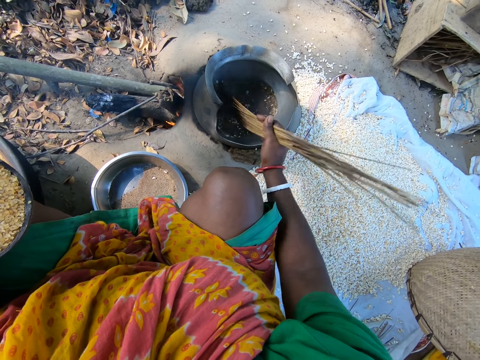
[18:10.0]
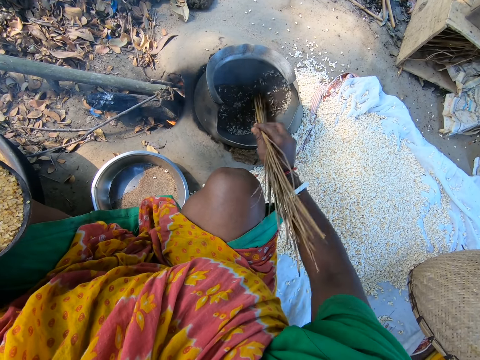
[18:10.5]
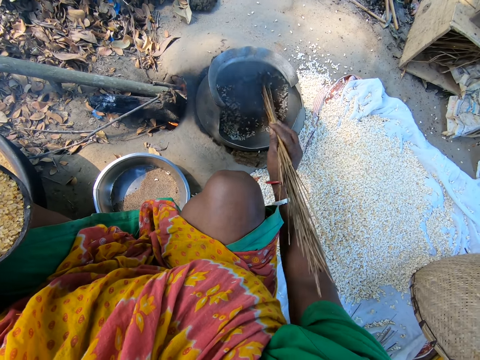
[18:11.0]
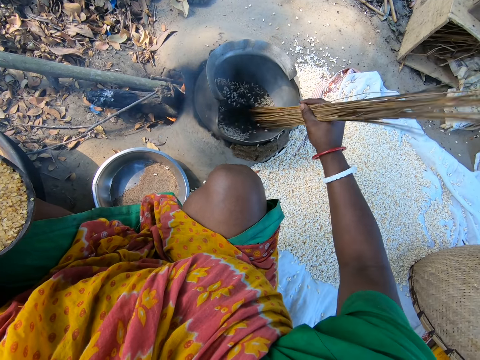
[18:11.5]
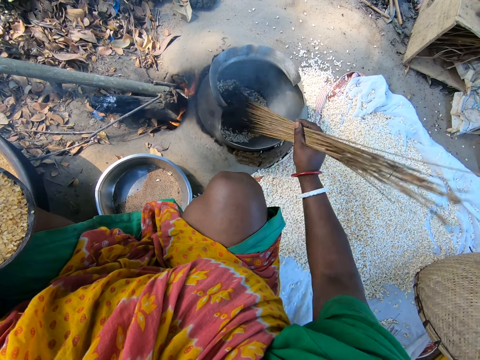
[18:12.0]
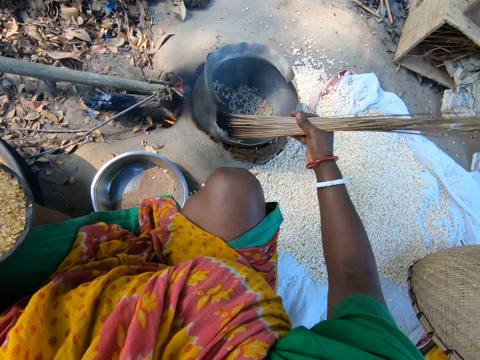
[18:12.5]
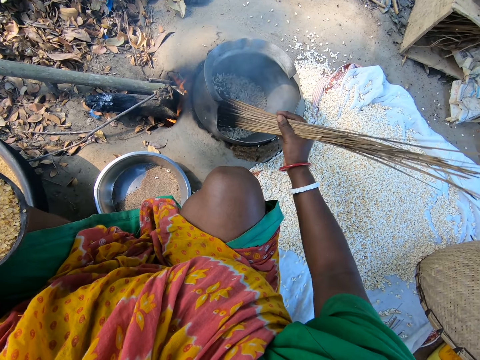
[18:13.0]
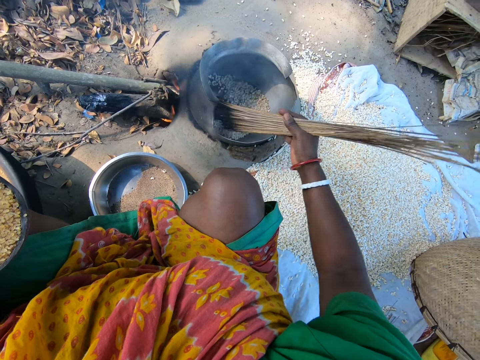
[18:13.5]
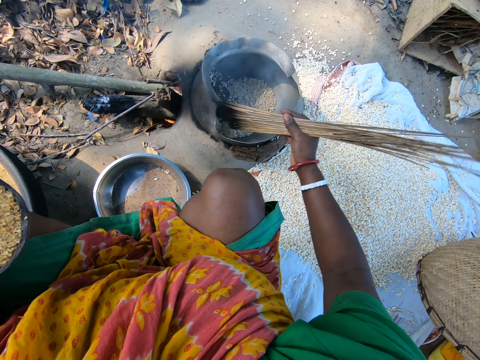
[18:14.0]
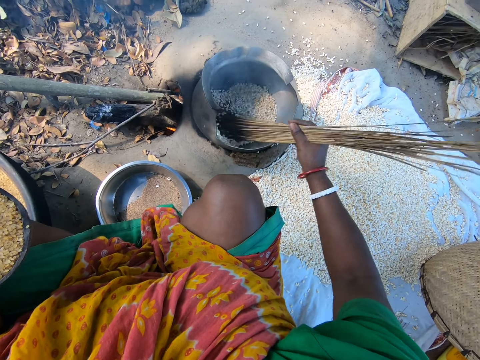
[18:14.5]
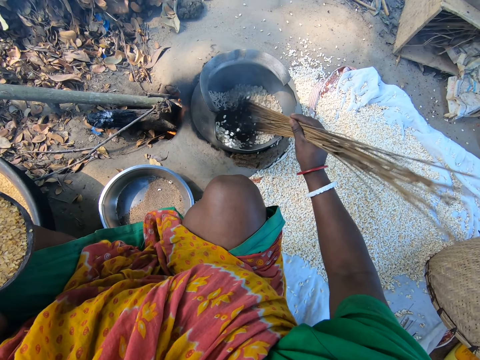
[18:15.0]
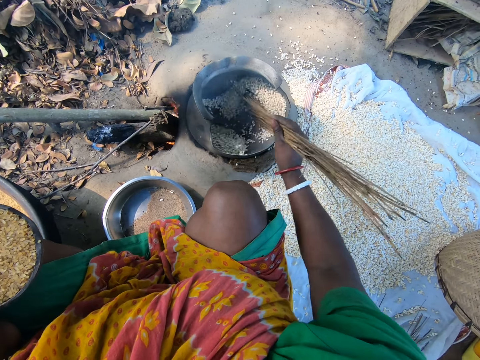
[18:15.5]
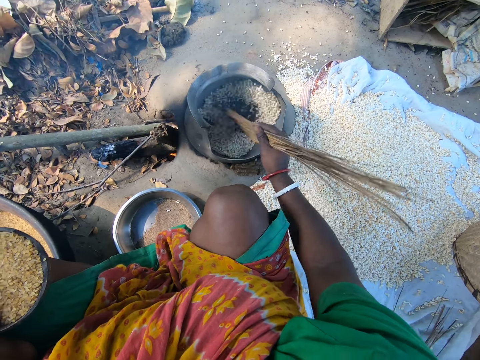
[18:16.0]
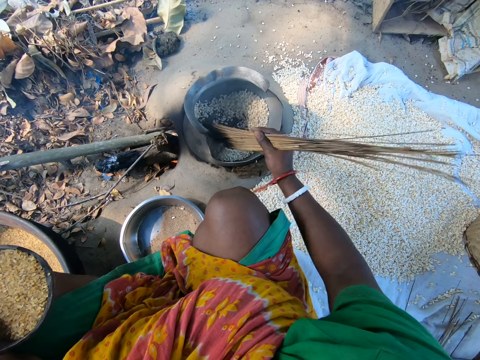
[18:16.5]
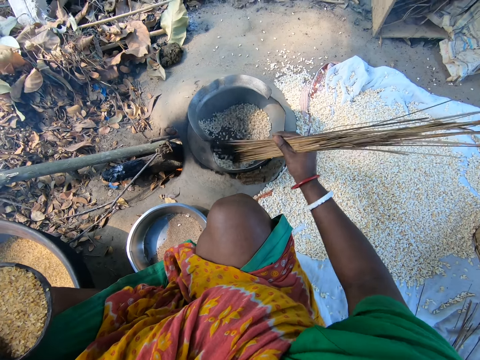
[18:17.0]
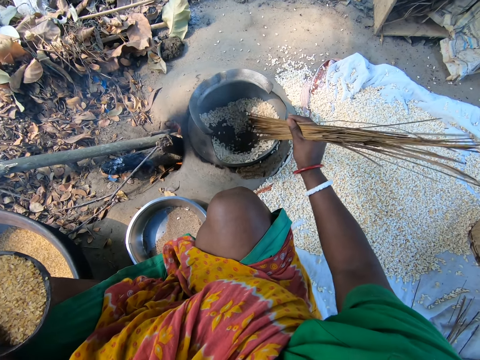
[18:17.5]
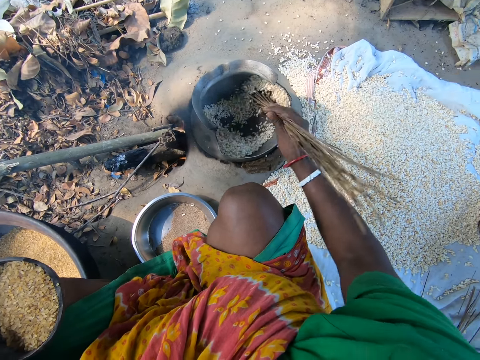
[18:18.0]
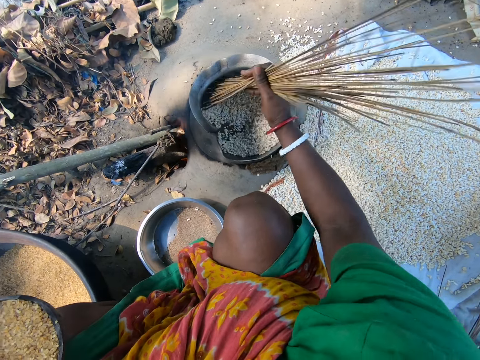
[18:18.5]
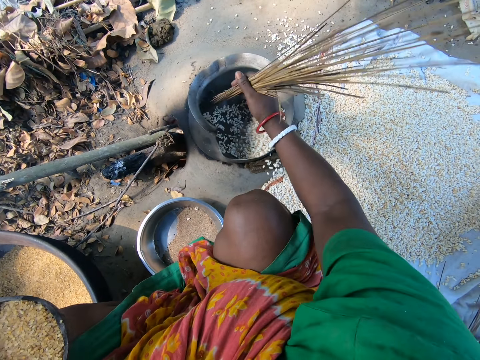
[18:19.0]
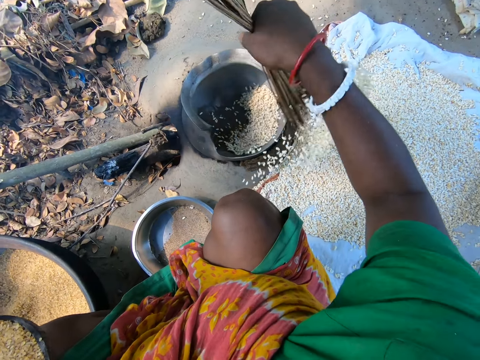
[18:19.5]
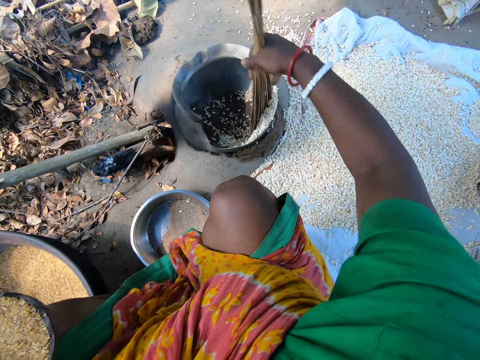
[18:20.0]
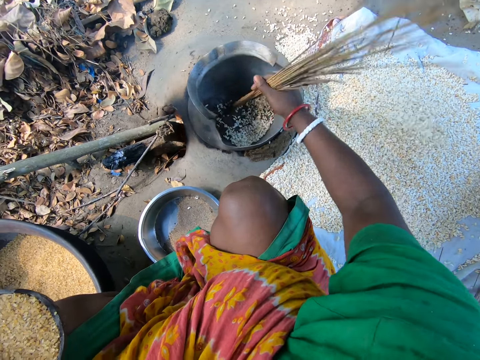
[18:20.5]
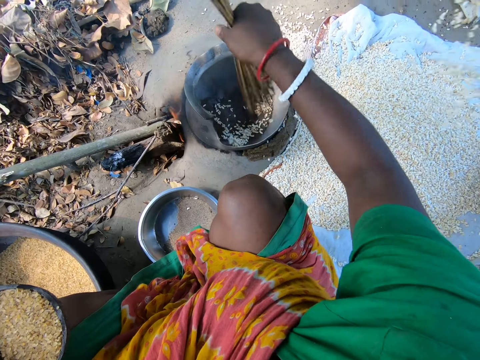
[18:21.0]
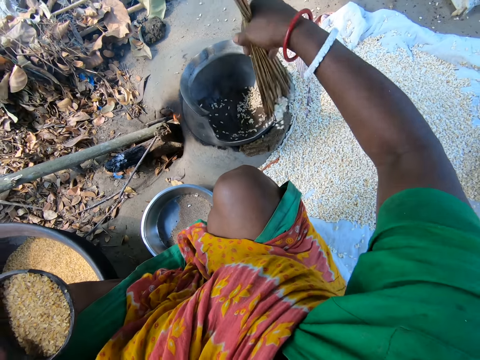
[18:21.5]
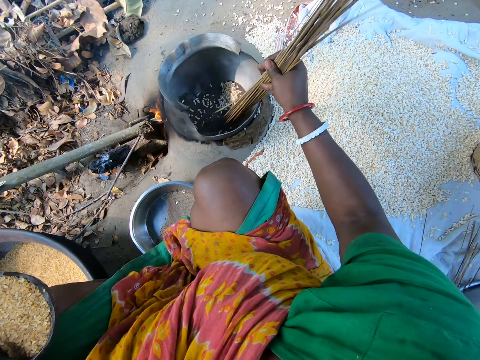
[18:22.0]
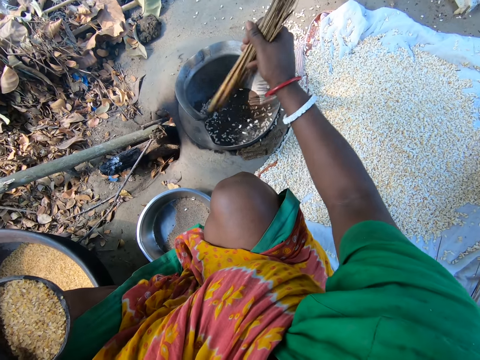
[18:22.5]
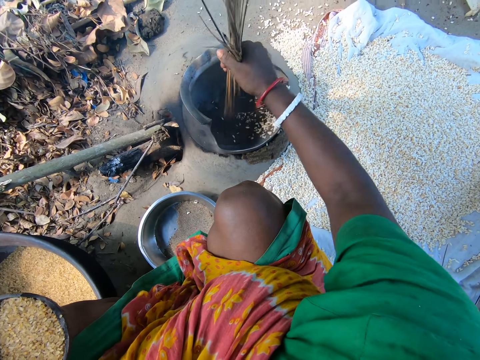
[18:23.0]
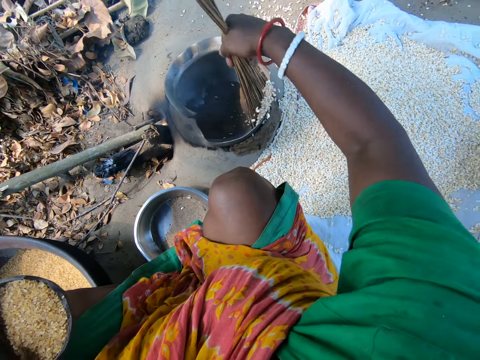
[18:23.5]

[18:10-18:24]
The camera wearer stirs the cereals in the pot with the broom. They hold the bowl of cereals in hand. They remove cooked popcorn from the metal pot using coconut sticks onto a clothing on the ground.

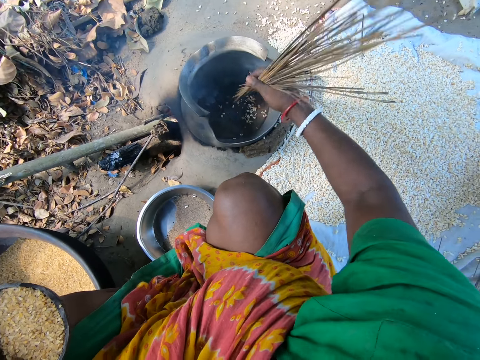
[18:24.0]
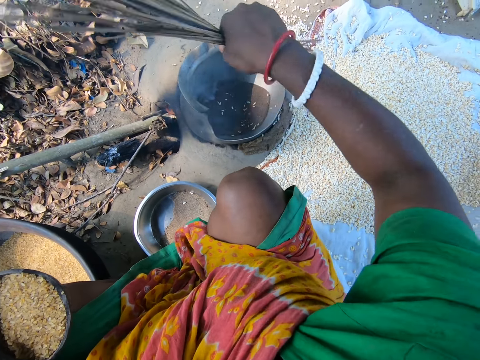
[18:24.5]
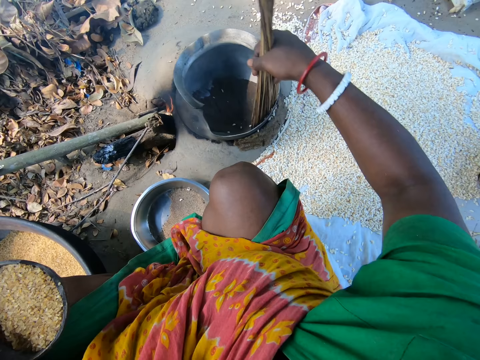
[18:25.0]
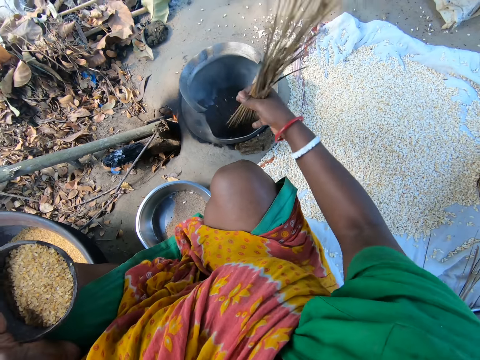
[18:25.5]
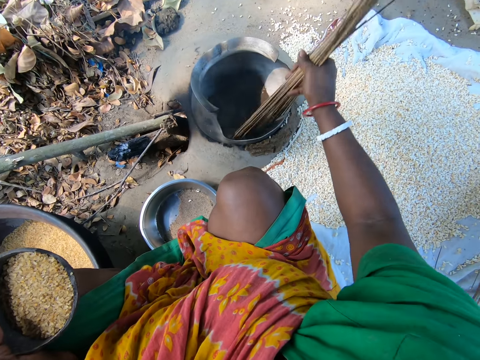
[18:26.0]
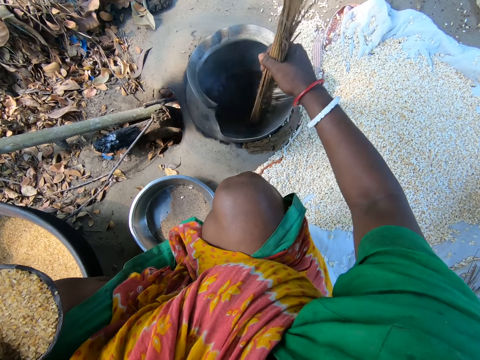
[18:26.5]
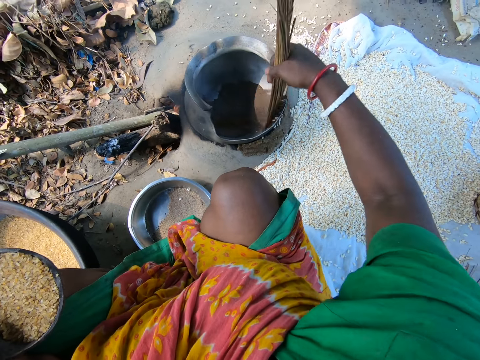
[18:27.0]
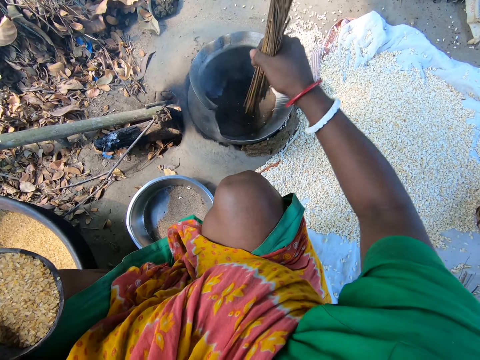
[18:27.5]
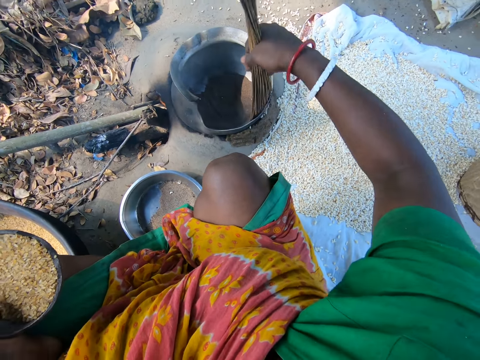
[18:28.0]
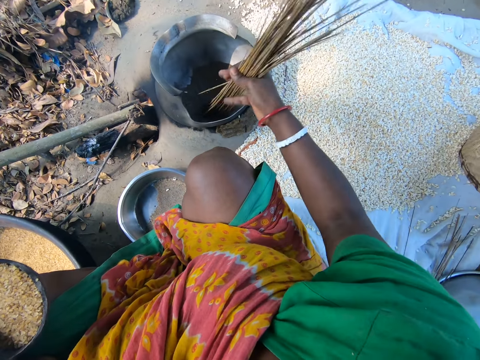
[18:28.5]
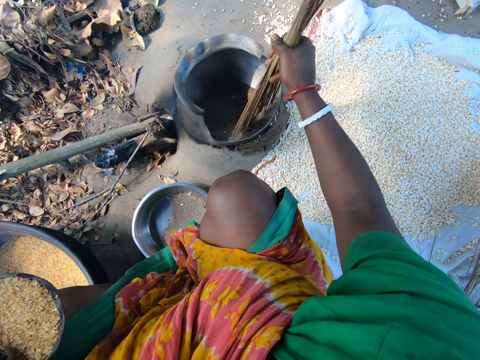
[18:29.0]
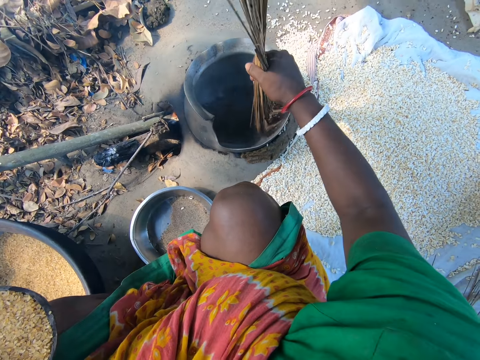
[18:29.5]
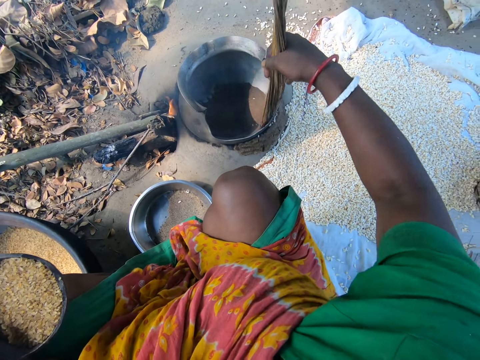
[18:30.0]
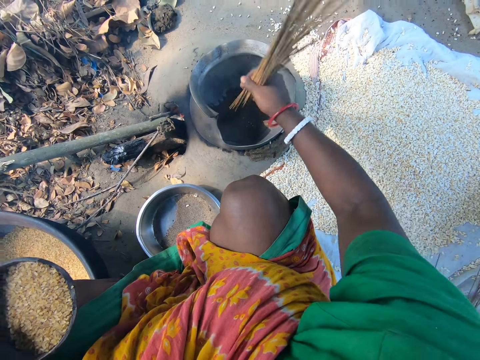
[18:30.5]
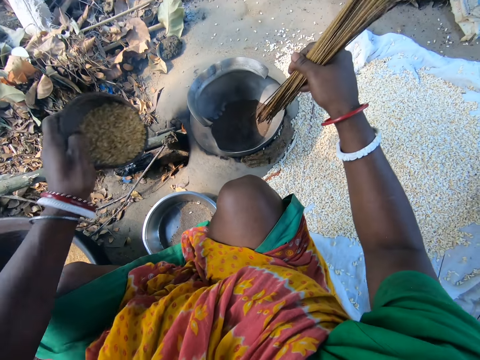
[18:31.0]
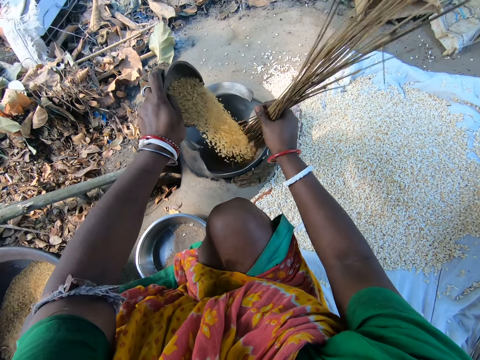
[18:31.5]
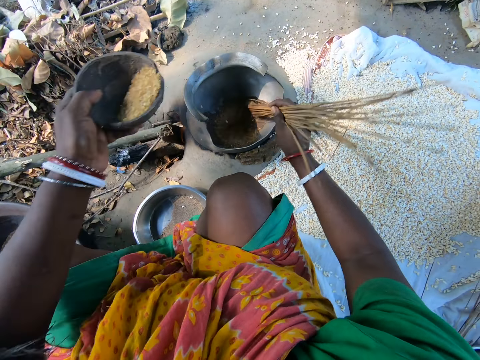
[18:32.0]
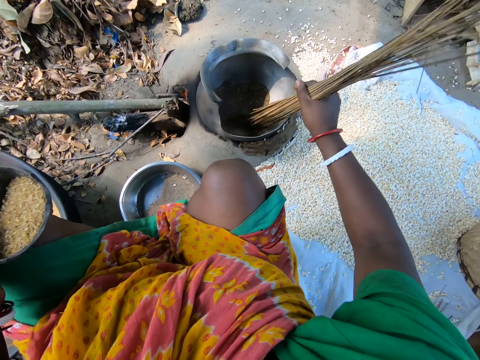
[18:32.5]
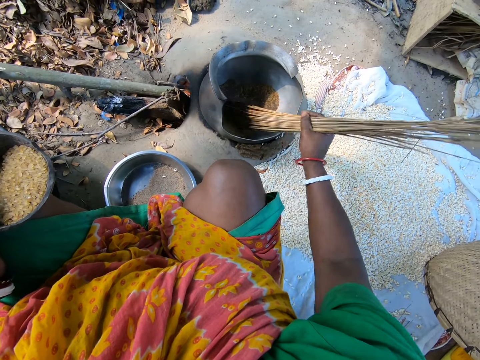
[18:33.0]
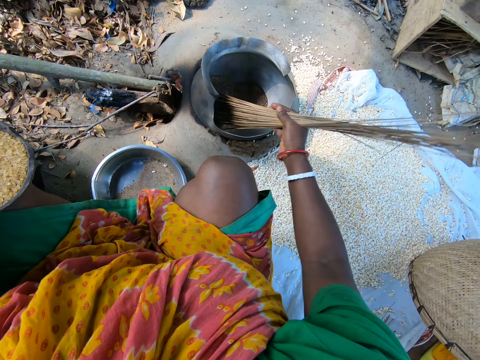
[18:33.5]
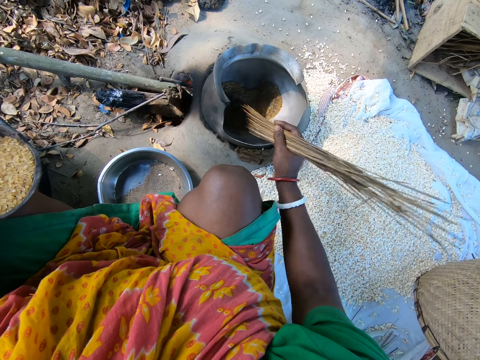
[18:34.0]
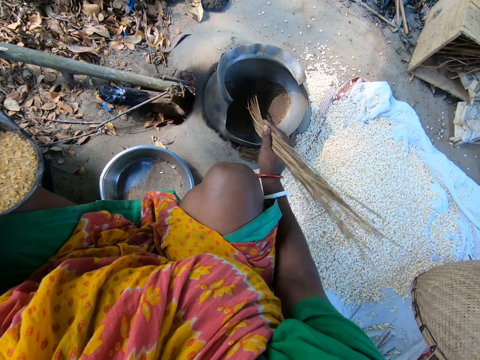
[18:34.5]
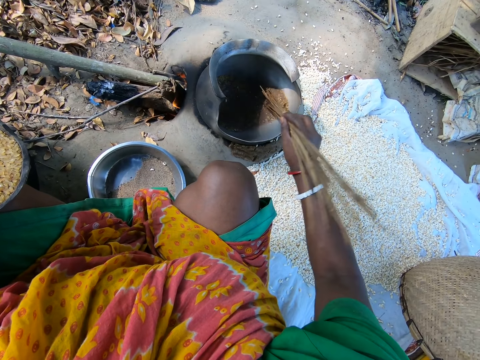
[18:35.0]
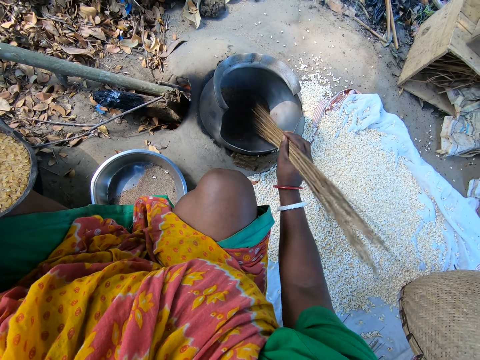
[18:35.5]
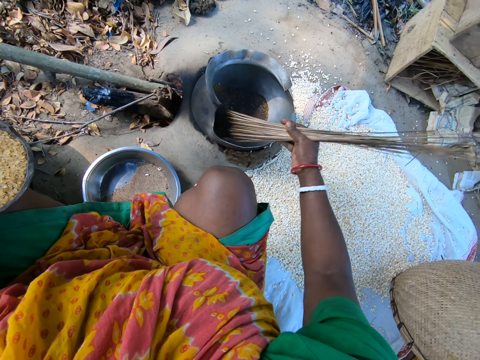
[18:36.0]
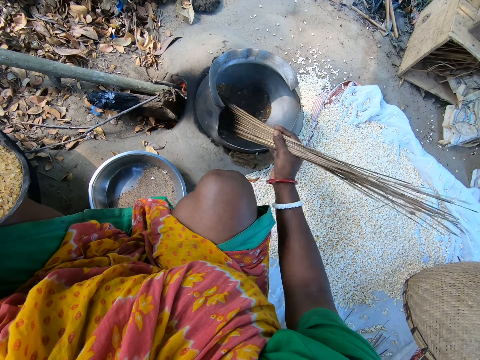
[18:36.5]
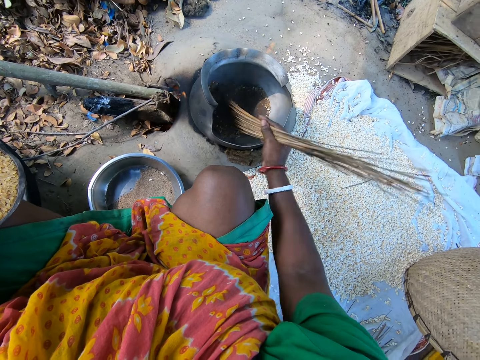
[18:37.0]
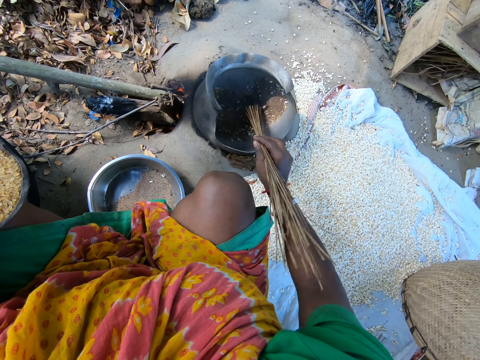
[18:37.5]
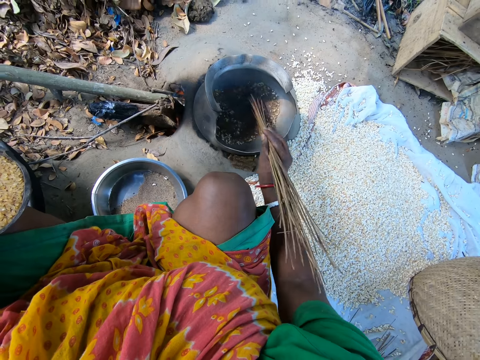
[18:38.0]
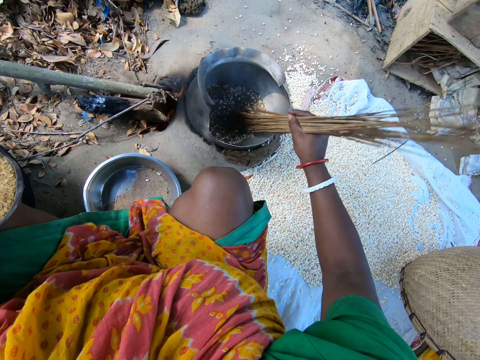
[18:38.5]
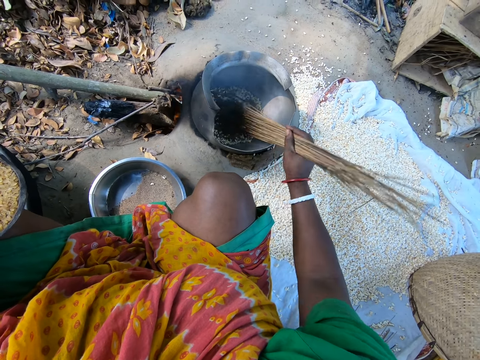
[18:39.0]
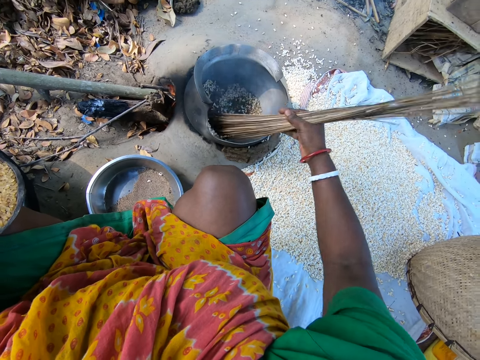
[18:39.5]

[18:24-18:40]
The camera wearer stirs something in the pot. They pour cereals from the pot to the ground with the broom. They stir something in the pot. They pour the cereals from the pot to the ground with the broom. They pour the cereals from the bowl to the pot. They sand roast popcorns in the metal pot. They mix the cereals in the pot with the broom. They stir the cereals in the pot with the broom.
